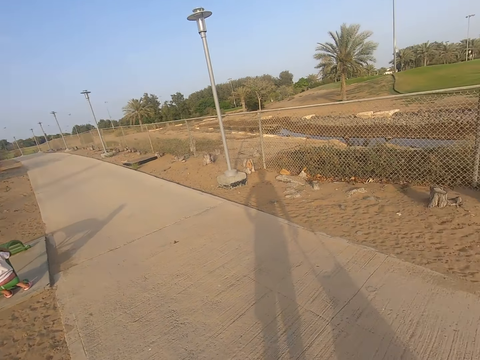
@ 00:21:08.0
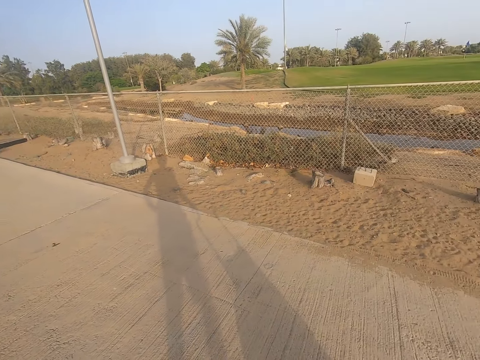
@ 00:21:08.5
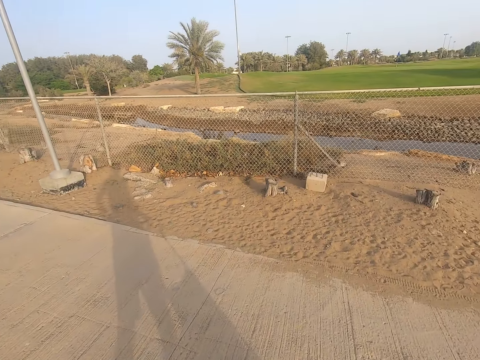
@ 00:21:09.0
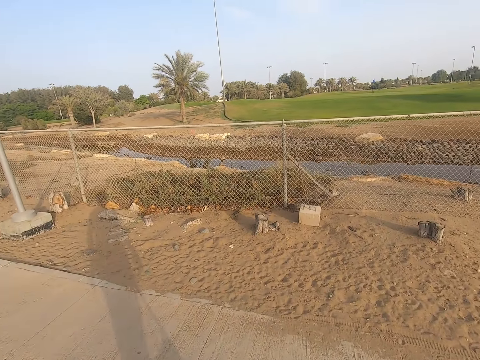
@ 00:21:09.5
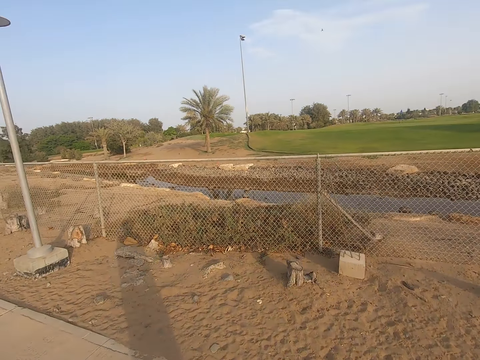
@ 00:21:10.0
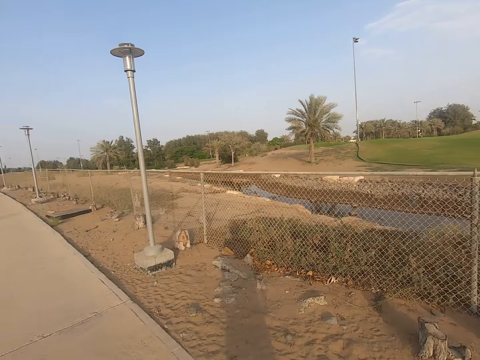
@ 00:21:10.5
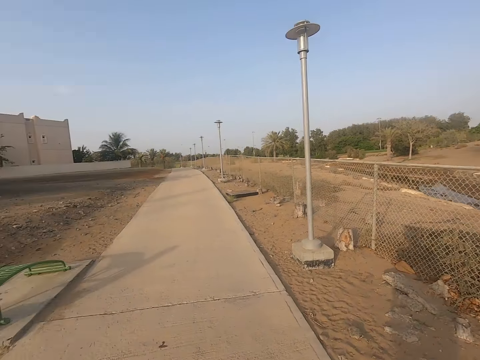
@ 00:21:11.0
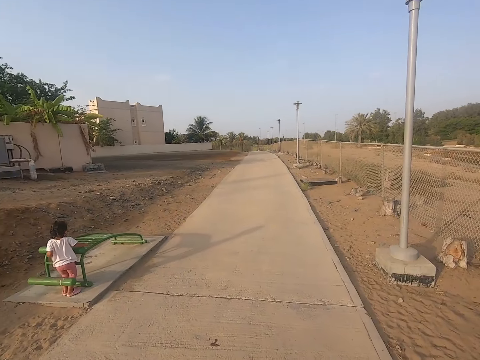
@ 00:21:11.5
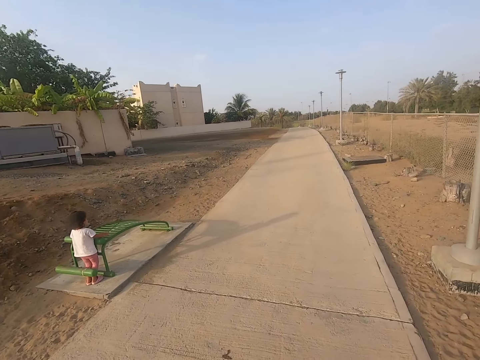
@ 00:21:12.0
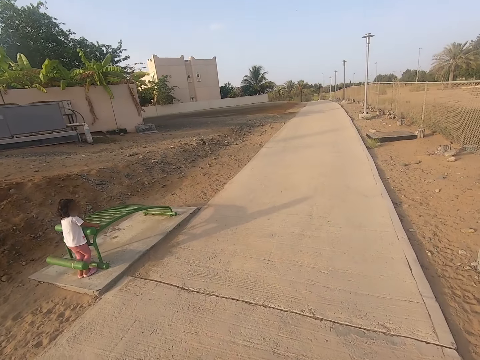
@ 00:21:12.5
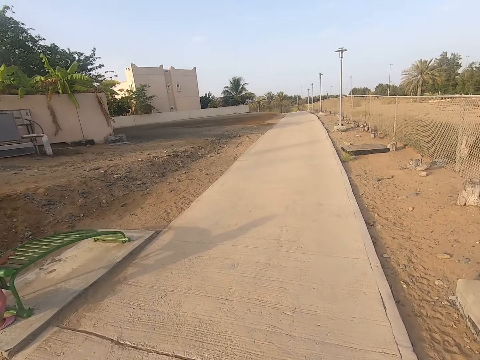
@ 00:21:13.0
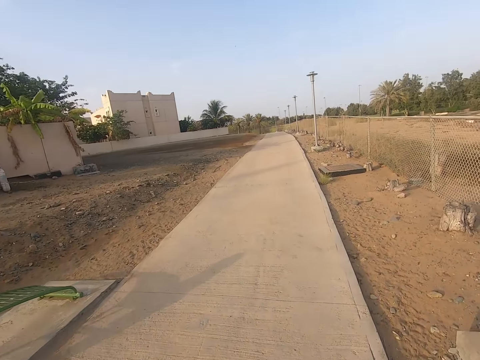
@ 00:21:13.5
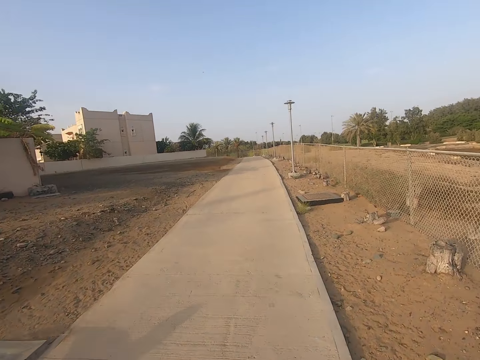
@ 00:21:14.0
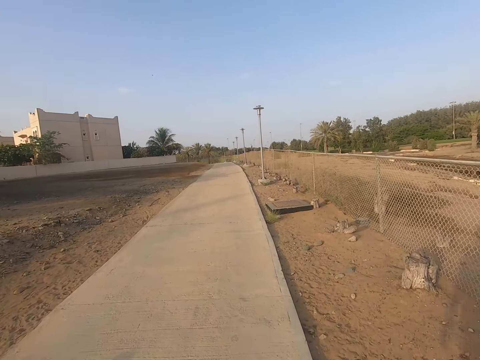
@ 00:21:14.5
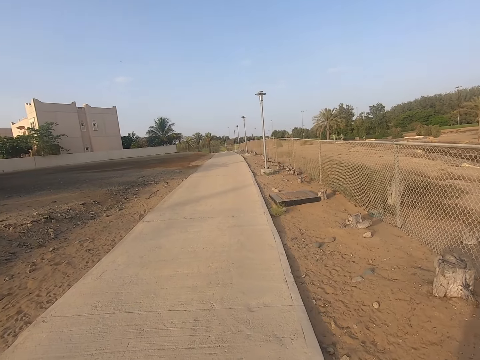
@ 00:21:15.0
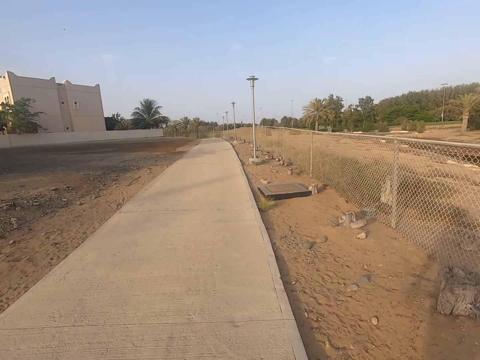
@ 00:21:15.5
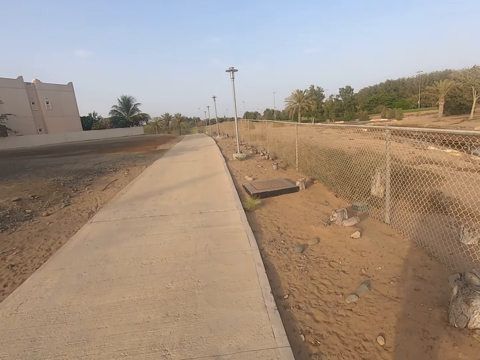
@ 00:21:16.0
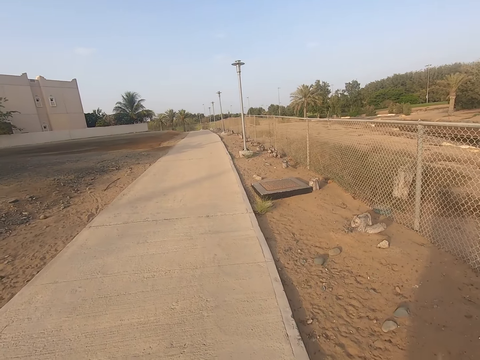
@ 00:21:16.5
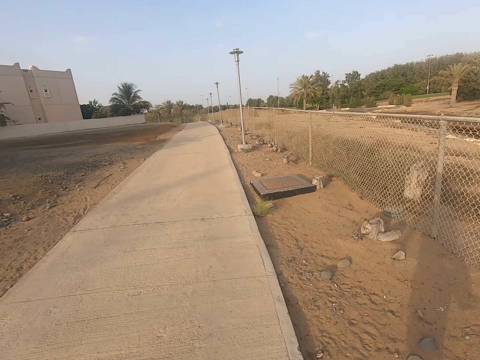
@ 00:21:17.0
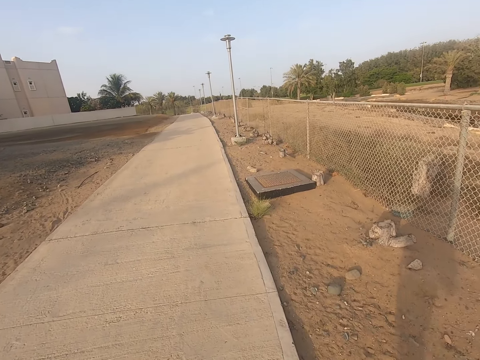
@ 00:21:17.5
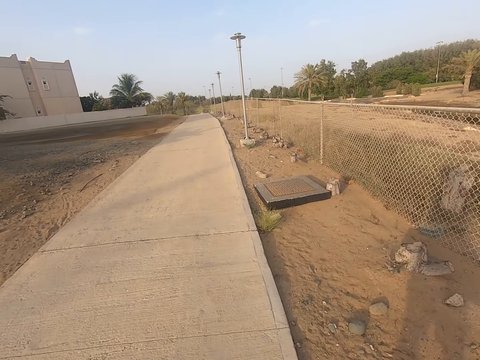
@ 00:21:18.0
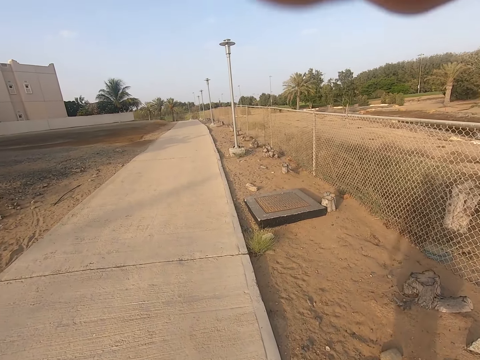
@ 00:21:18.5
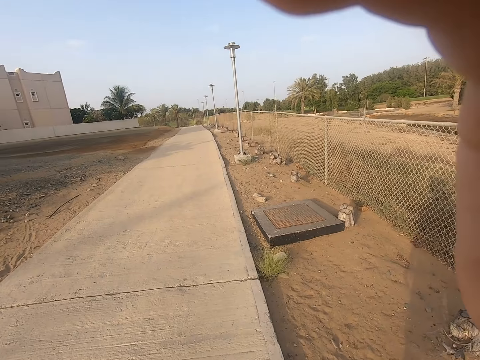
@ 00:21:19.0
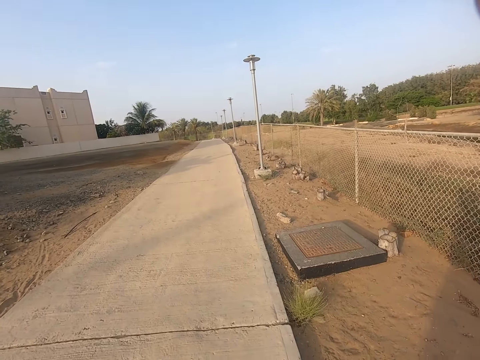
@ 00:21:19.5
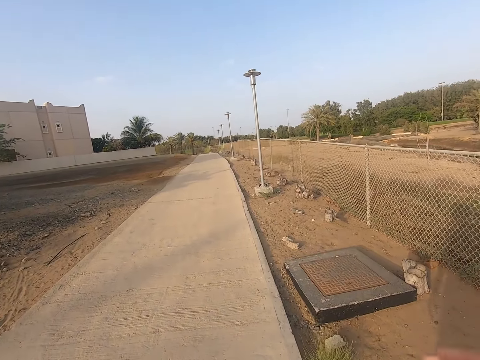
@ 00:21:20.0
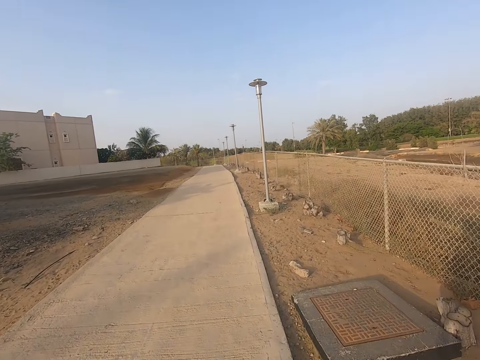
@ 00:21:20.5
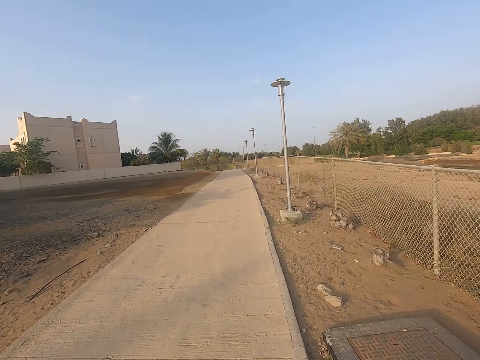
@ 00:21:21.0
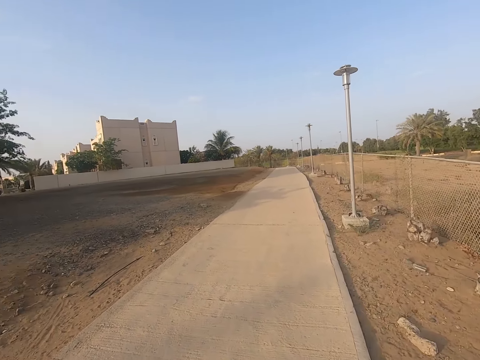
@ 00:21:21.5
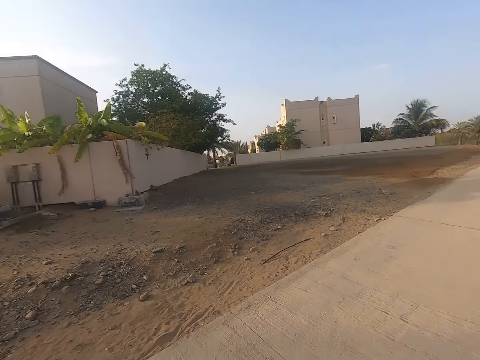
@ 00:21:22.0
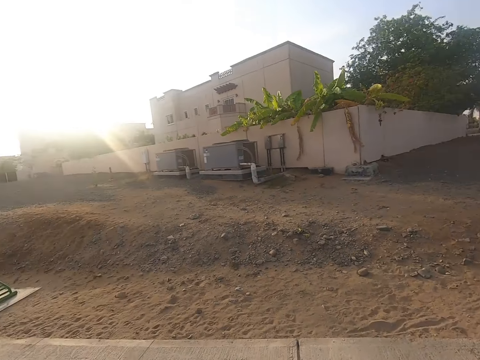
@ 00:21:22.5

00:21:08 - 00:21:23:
The camera wearer walks around. A child plays with a stick. The camera wearer walks in the sidewalk. They walk on the pavement.

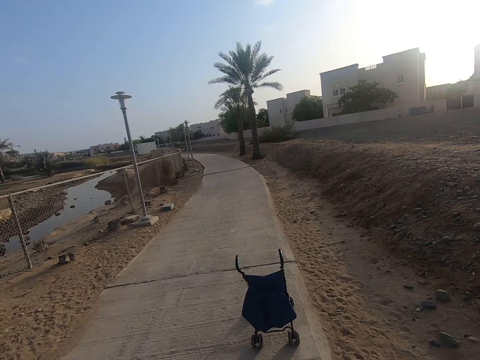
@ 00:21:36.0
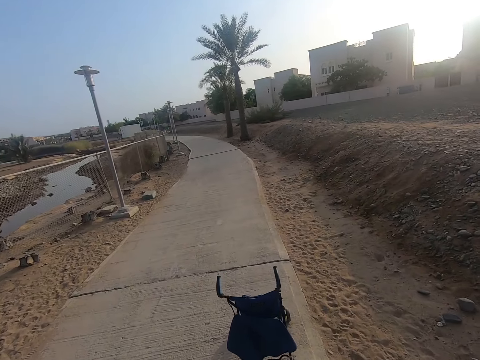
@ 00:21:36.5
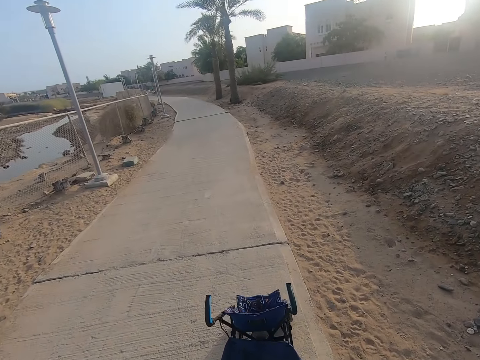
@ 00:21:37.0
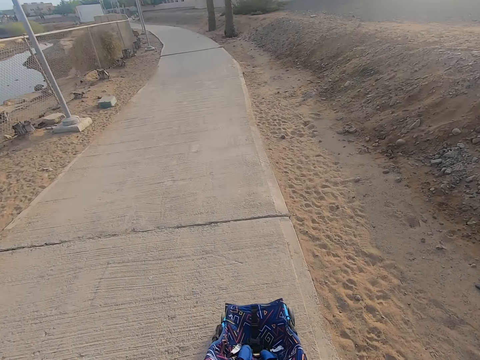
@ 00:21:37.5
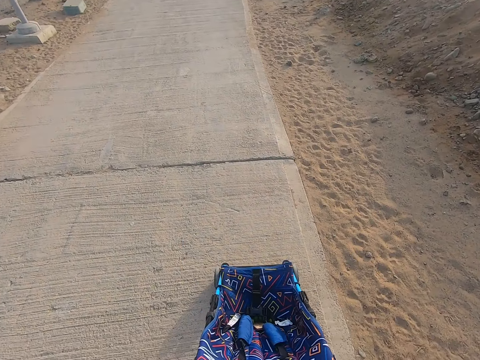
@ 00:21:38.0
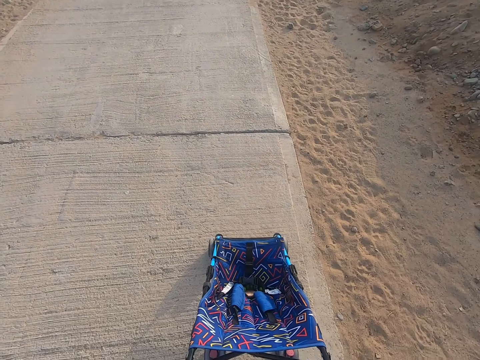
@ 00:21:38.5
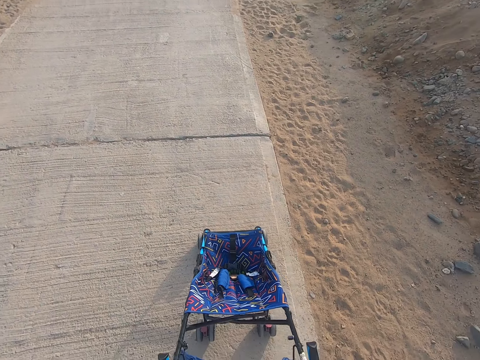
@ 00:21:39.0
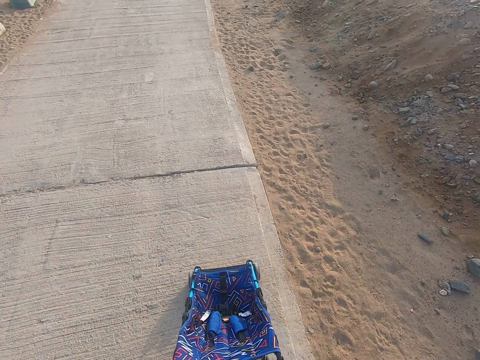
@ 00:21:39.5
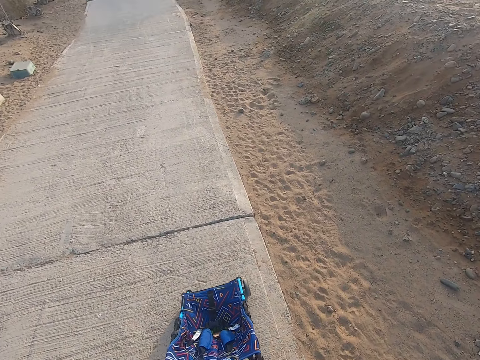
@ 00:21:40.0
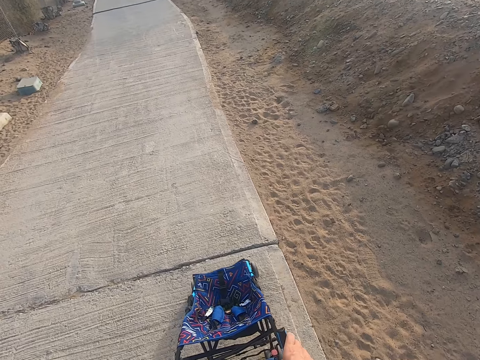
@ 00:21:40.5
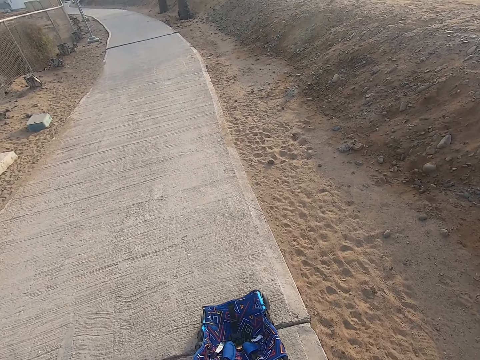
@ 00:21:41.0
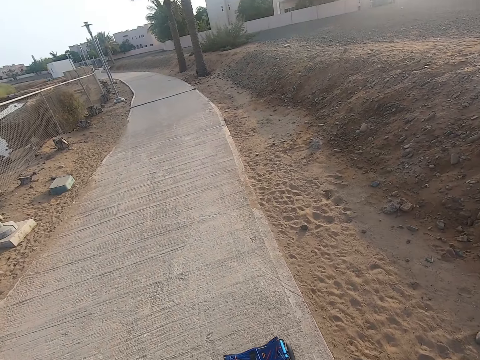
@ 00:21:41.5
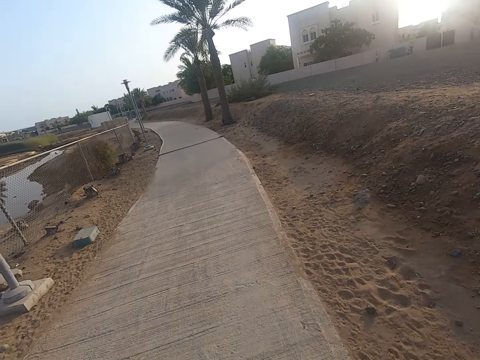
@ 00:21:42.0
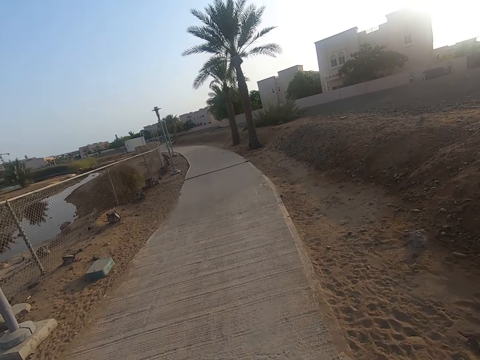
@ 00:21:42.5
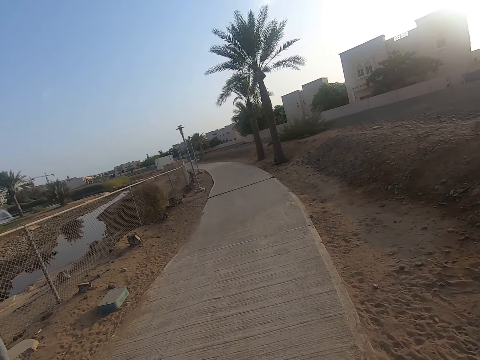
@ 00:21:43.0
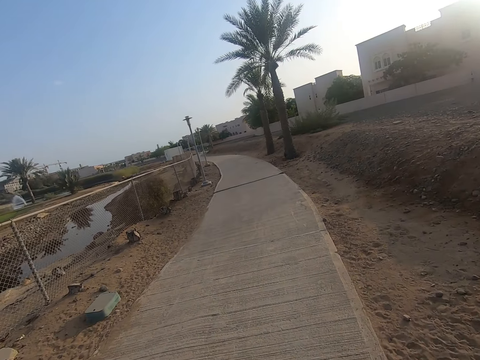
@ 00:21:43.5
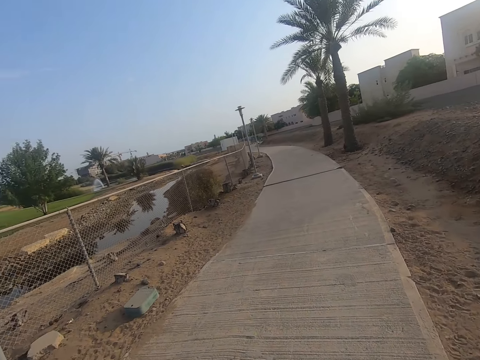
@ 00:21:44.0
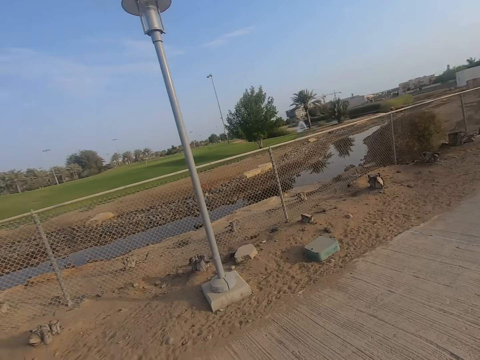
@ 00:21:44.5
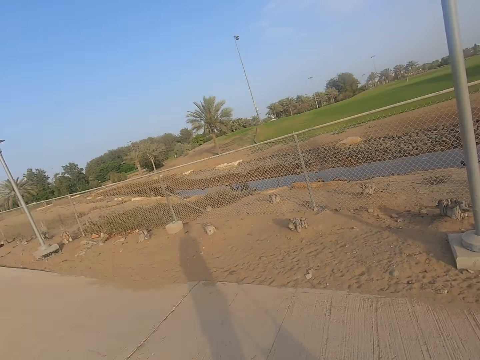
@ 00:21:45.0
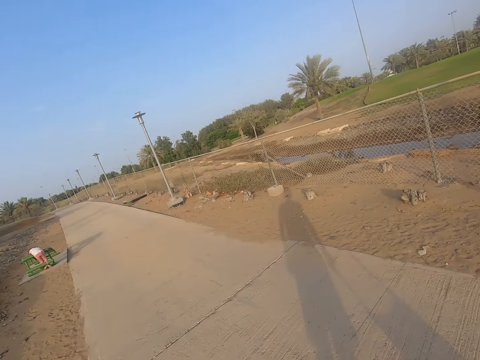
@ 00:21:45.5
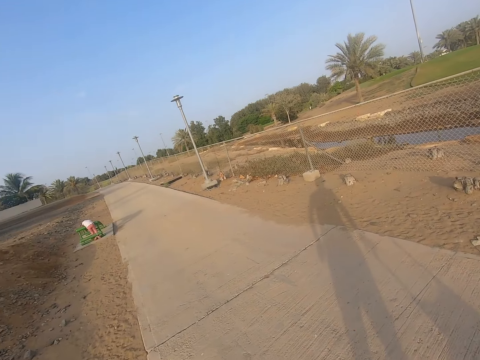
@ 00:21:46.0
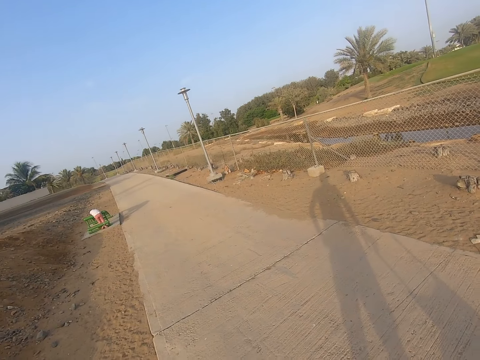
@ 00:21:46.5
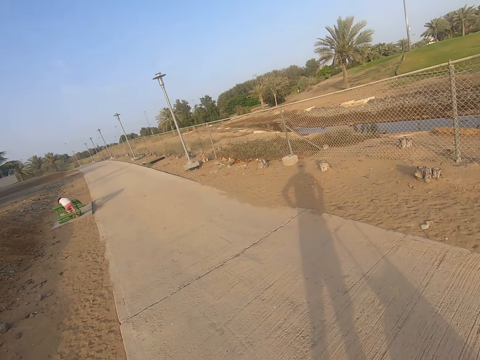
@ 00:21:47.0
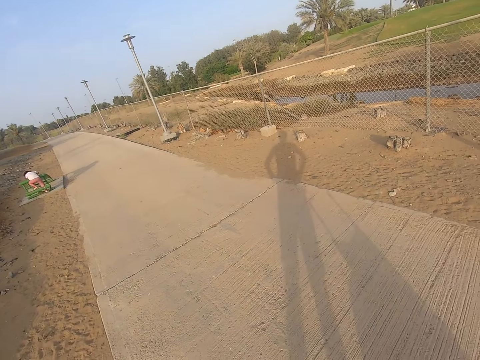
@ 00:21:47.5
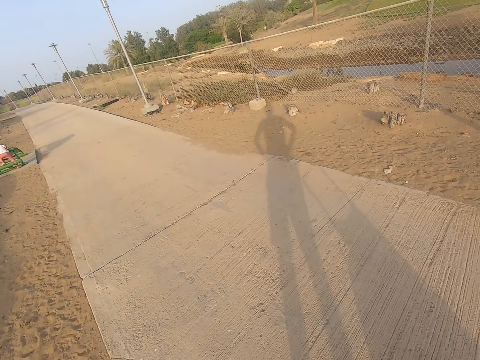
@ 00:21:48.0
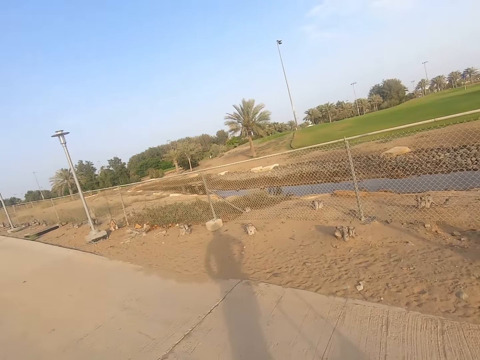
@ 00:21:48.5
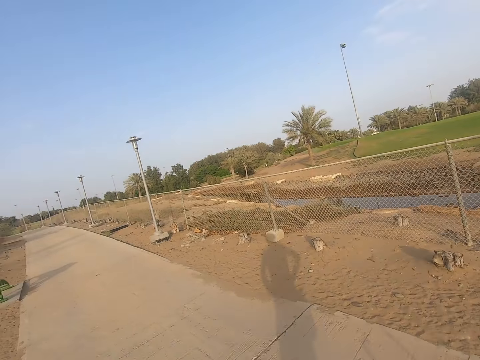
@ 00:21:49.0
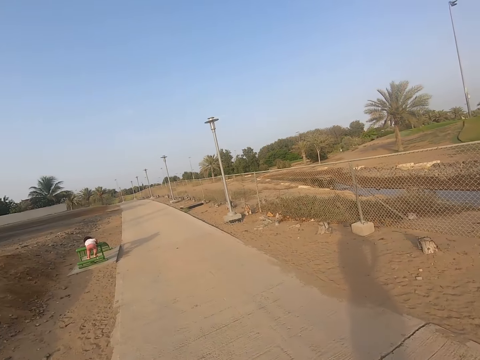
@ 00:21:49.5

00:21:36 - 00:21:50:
The camera wearer pushes a baby stroller. They walk in the sidewalk.
